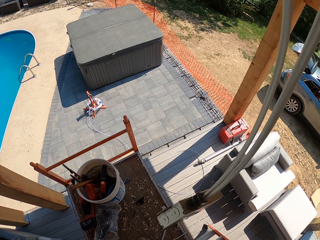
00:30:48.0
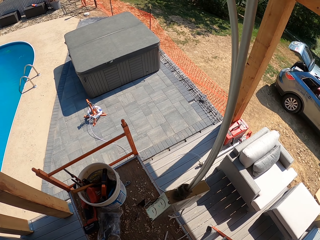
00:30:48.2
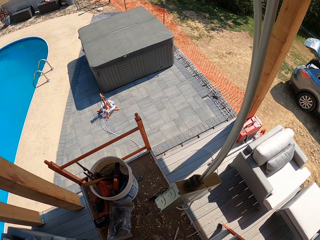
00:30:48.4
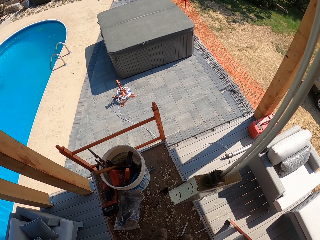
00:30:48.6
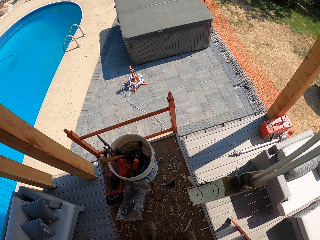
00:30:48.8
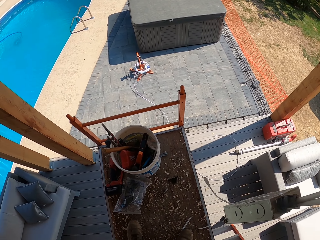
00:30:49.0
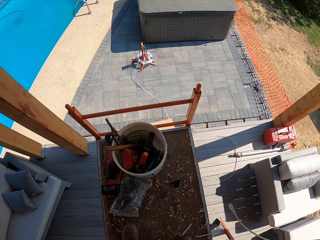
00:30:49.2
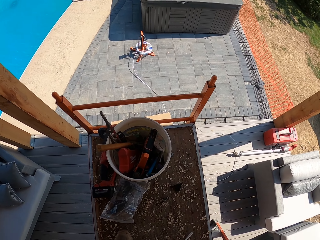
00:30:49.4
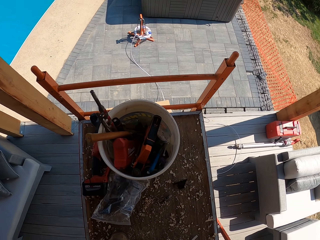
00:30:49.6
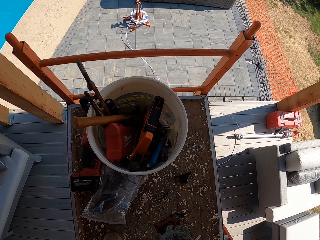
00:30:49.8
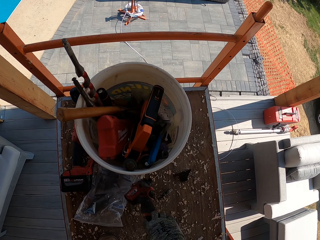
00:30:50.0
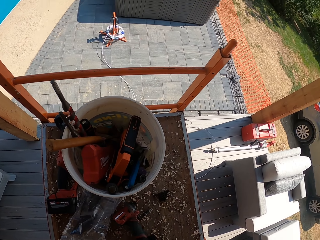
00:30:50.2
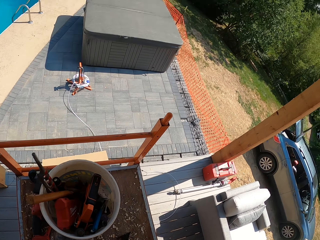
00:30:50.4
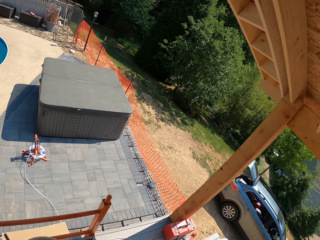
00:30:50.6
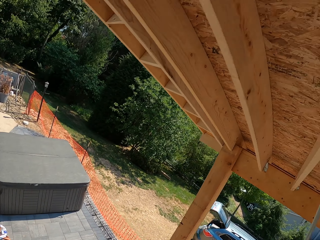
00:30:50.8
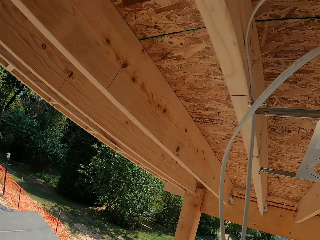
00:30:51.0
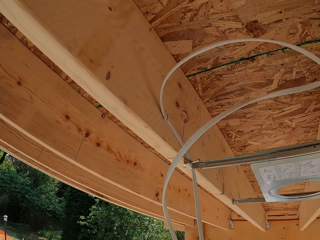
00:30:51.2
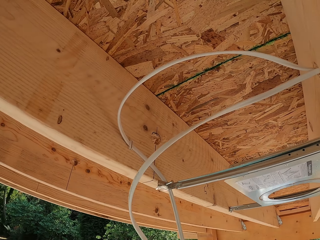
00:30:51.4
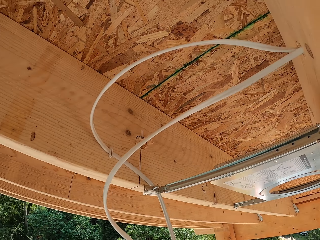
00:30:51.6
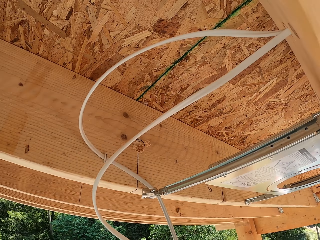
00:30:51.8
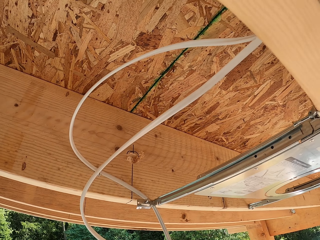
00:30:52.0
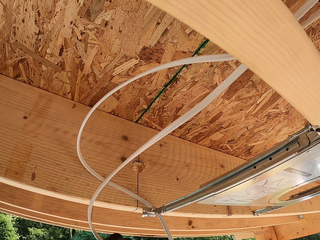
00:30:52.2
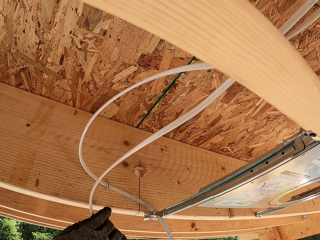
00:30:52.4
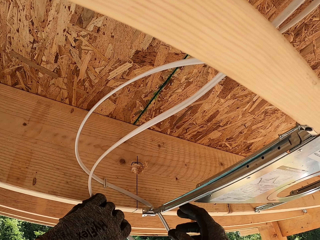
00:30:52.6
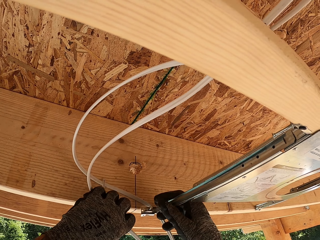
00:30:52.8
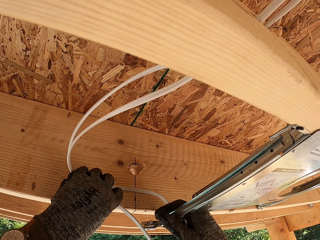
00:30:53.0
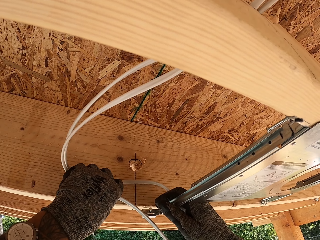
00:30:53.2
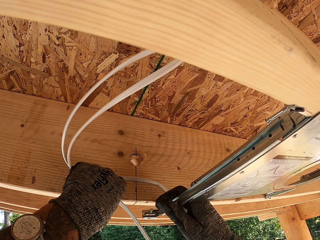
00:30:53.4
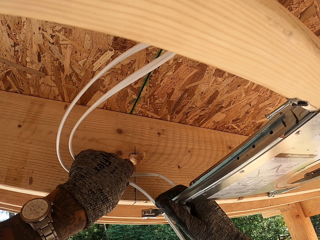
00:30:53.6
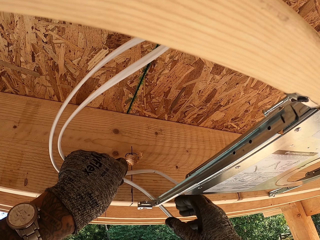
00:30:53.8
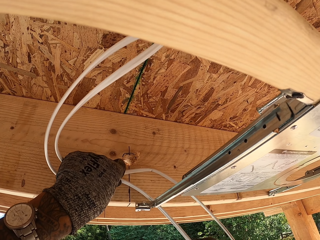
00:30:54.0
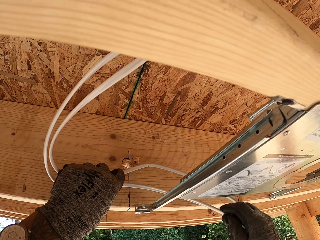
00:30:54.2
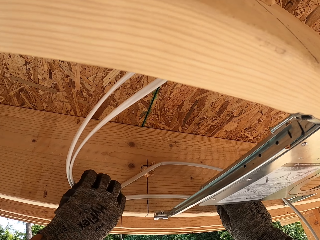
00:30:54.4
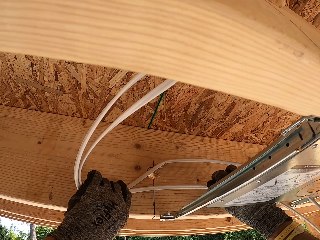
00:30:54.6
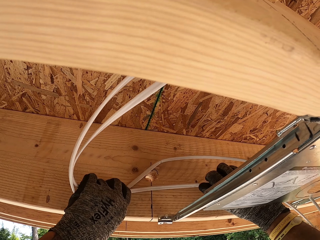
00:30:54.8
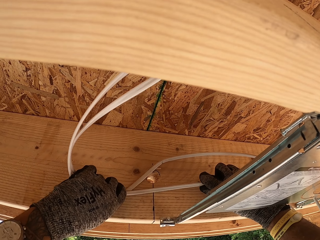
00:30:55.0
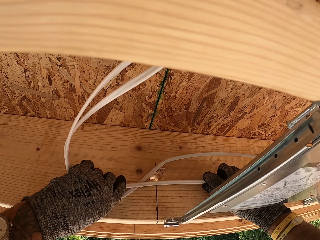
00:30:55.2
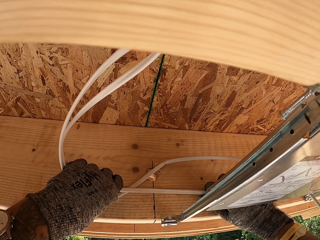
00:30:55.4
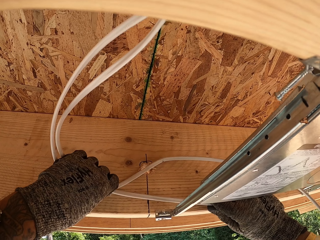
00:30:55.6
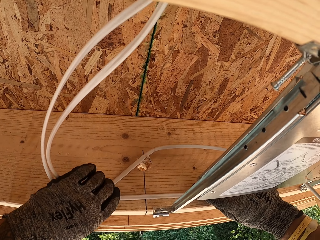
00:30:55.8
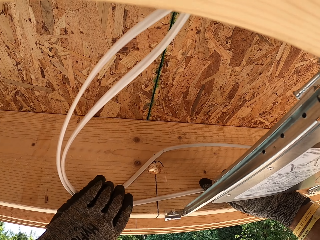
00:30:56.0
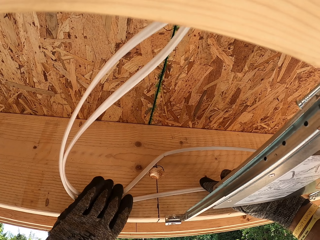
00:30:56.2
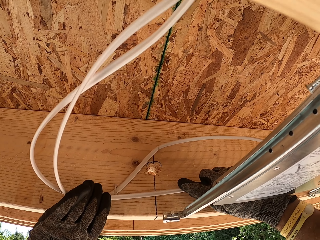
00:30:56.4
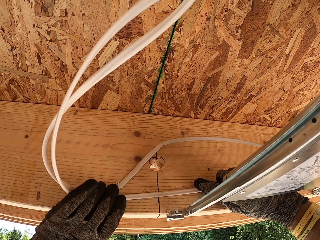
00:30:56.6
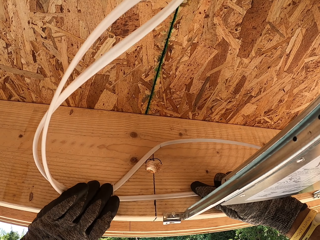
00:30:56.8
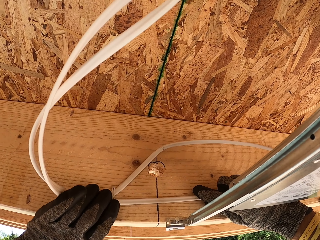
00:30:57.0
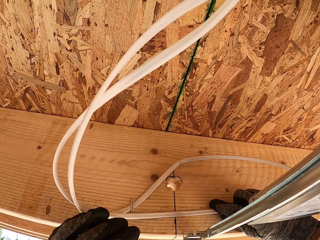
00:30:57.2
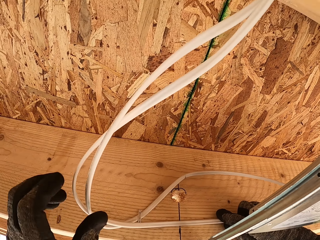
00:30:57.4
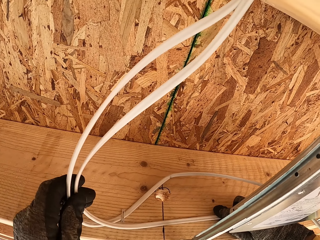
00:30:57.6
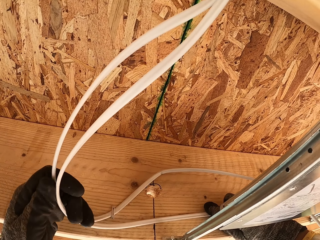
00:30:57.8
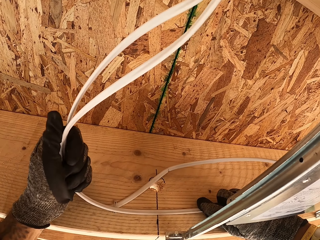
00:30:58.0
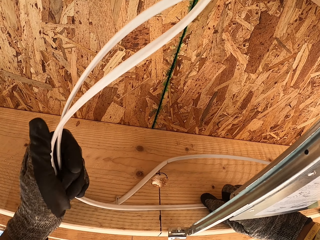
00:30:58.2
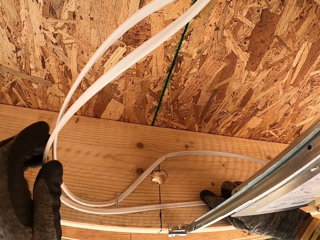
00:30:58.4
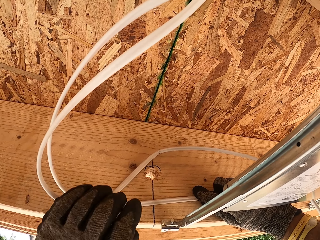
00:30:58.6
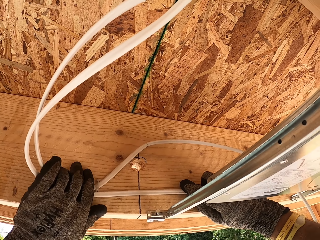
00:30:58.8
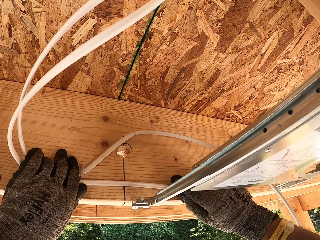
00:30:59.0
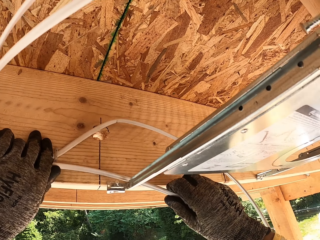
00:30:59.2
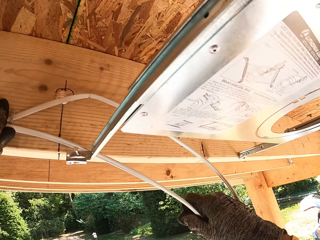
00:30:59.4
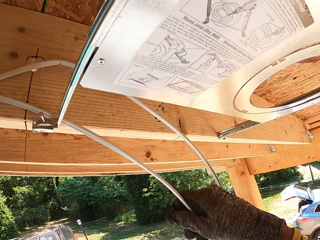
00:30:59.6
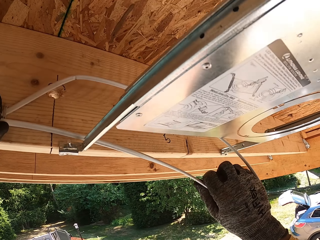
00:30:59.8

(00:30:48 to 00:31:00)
The camera wearer puts the drill gun on the table. They fold the cable.

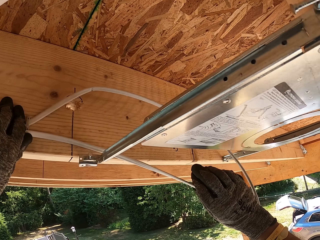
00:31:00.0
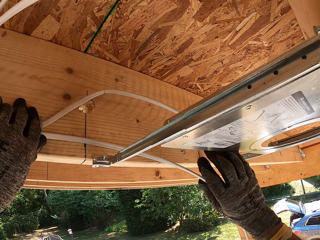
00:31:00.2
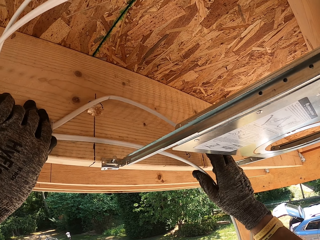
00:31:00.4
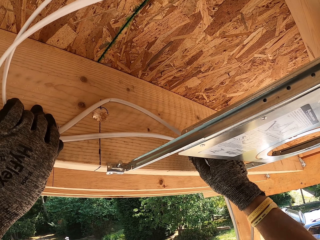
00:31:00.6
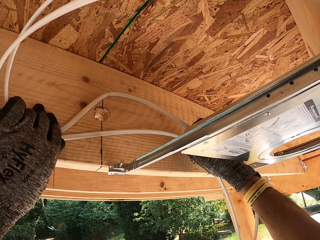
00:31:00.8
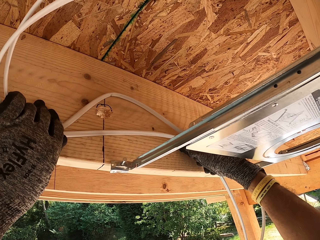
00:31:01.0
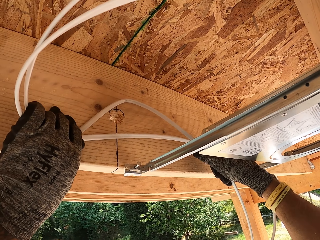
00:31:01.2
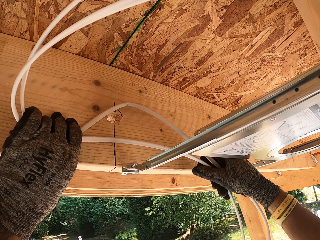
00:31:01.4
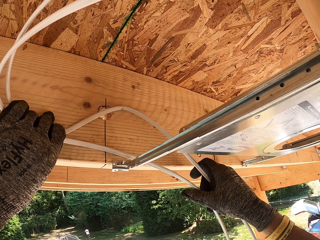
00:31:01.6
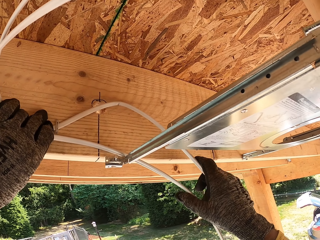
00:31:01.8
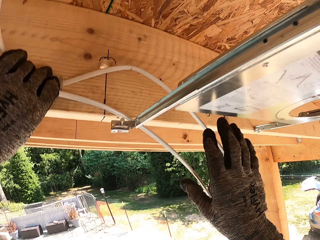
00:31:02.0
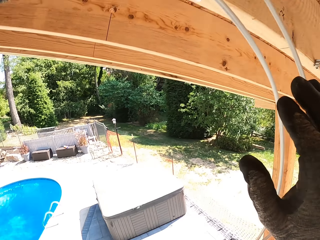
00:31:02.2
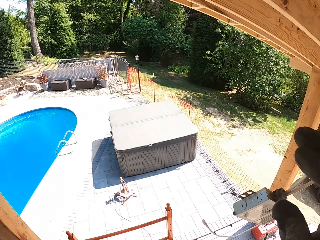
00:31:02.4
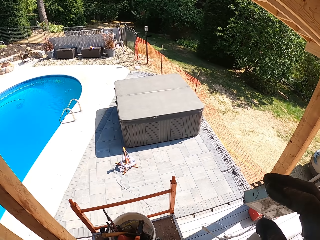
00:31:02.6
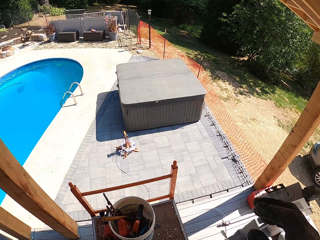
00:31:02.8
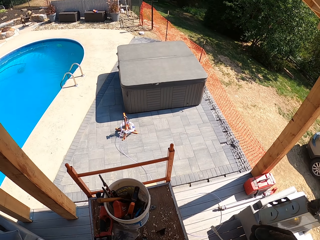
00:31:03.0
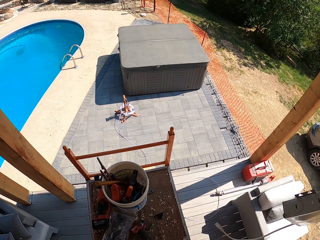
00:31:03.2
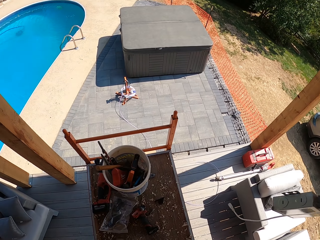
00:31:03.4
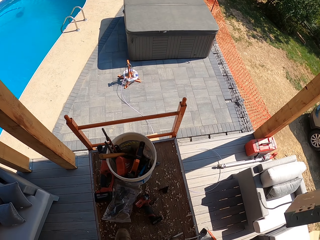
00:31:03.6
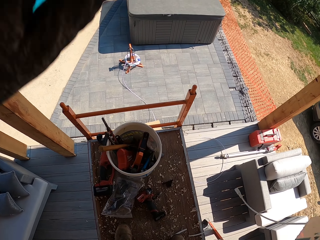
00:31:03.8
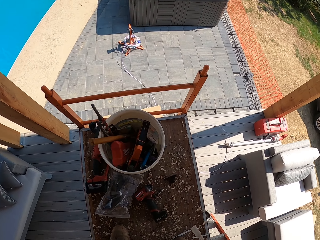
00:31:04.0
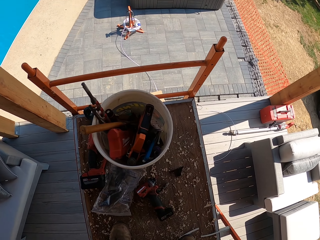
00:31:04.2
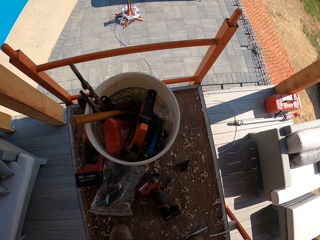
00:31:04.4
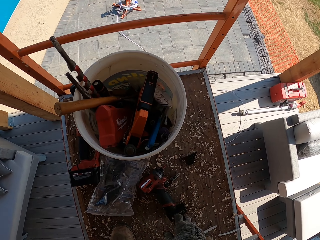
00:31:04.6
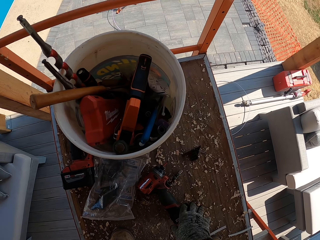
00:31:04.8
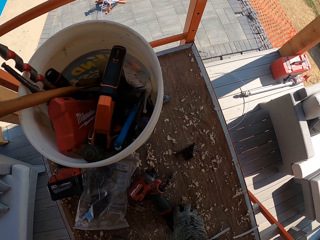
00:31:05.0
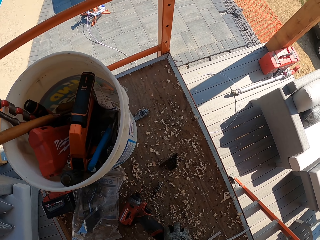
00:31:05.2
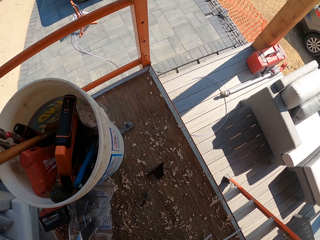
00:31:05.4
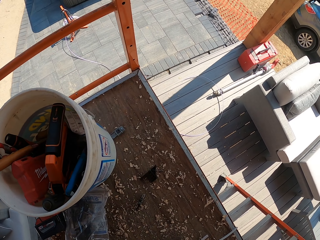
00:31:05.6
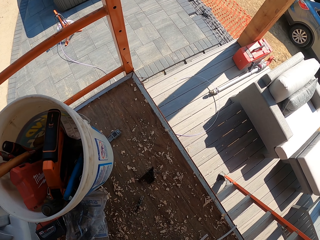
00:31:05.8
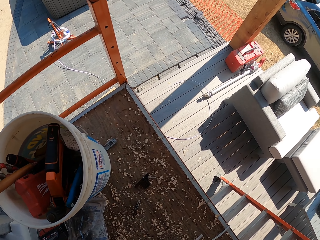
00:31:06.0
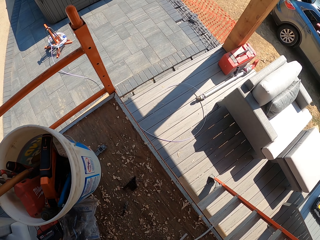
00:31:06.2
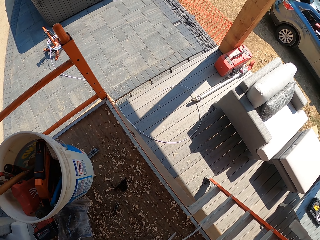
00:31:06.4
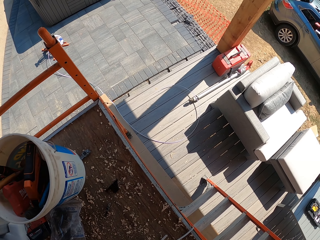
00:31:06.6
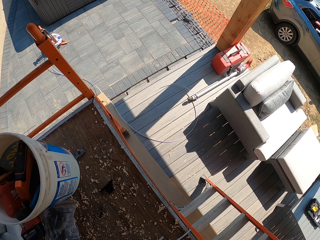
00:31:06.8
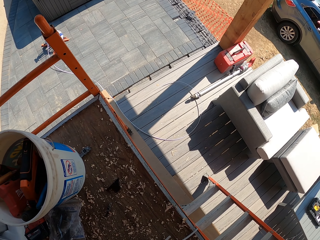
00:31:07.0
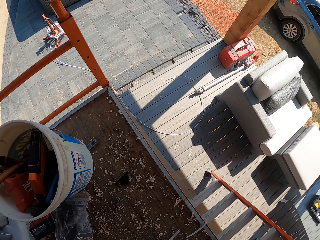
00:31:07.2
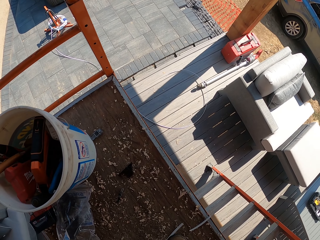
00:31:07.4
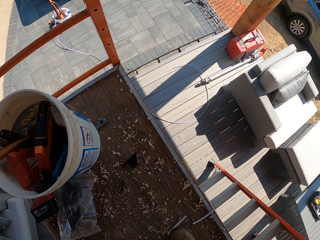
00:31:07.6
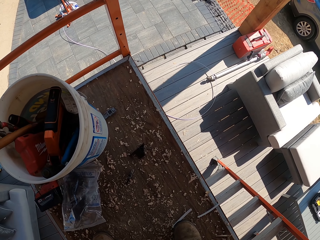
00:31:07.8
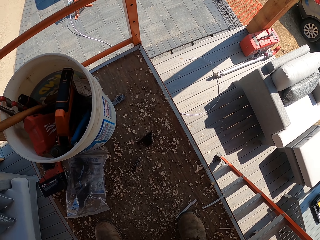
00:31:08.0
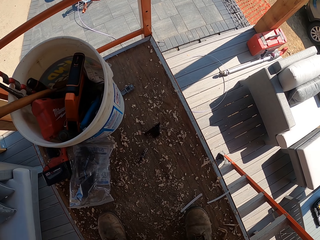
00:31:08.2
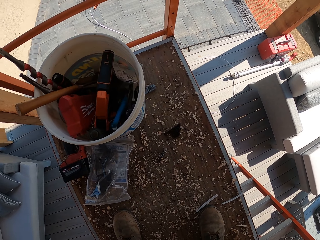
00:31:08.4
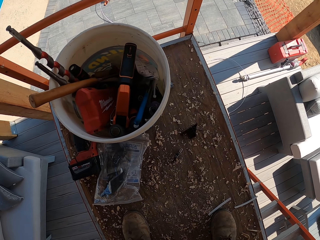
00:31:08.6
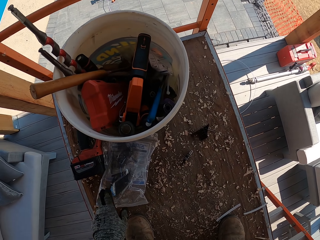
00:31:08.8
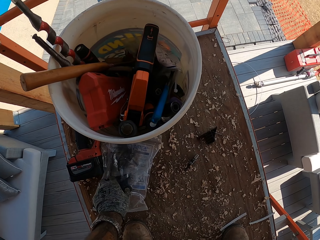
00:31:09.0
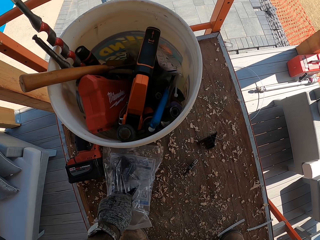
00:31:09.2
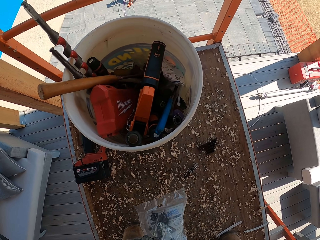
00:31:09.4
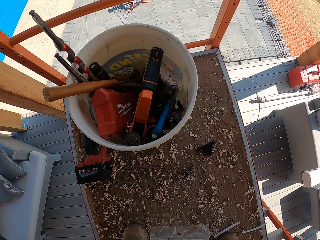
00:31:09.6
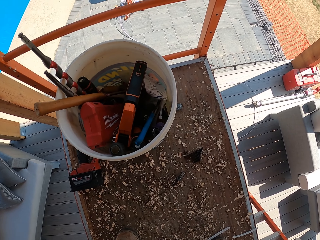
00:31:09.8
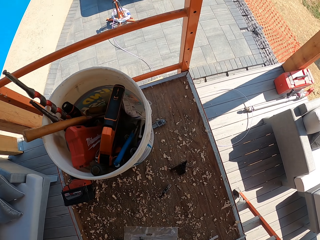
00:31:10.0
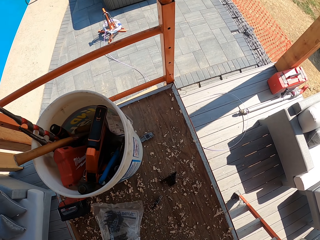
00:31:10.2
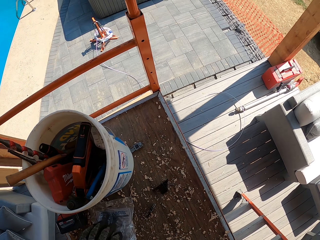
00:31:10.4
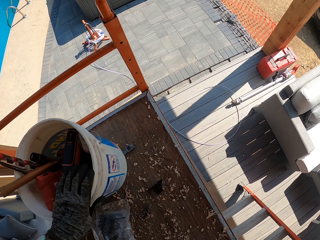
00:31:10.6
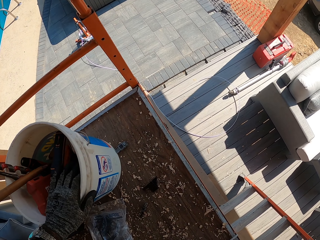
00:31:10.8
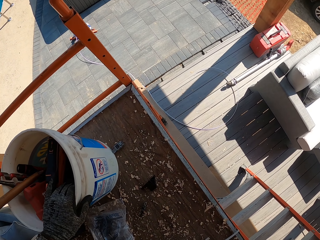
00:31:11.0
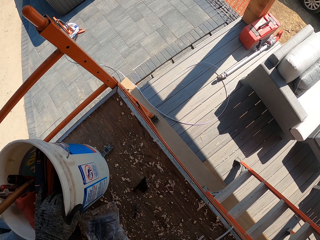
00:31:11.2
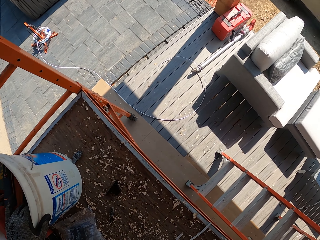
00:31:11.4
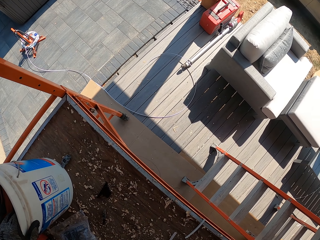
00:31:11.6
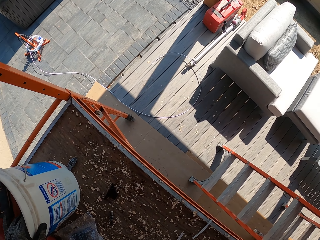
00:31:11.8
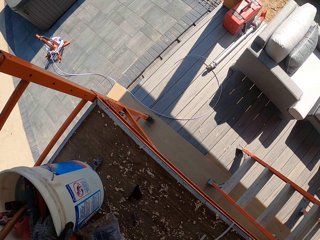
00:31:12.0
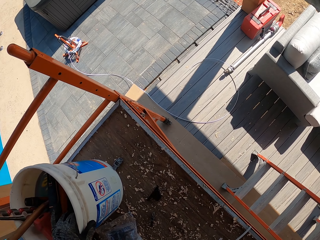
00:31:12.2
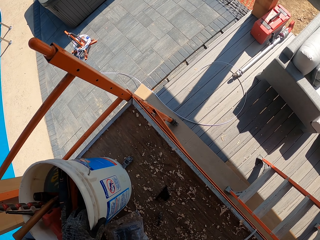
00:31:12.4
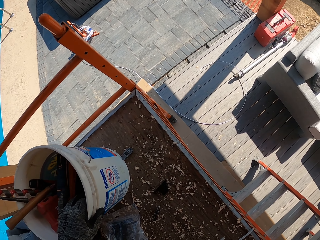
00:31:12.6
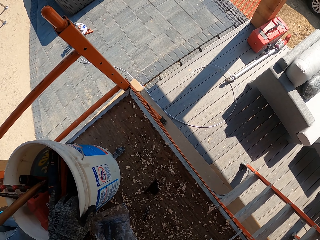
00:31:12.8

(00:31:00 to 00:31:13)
The camera wearer takes a drill gun. They hold a screw pack, take a nylon bag, and hold a bucket.
